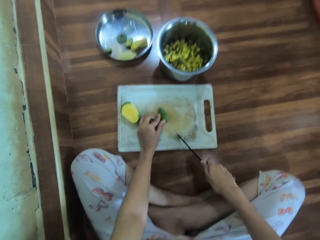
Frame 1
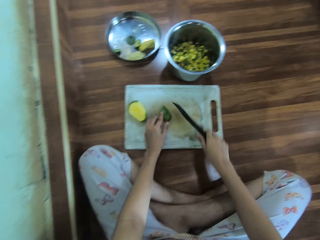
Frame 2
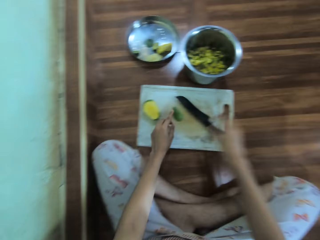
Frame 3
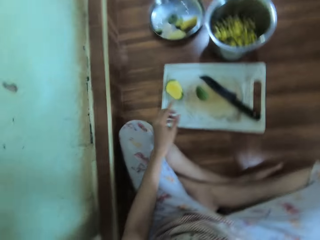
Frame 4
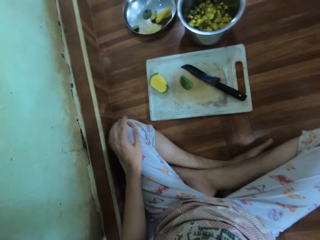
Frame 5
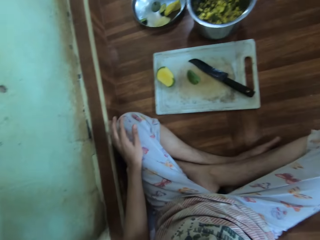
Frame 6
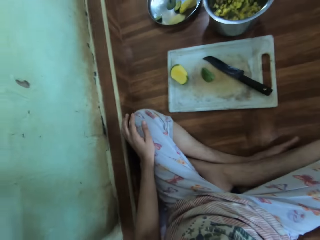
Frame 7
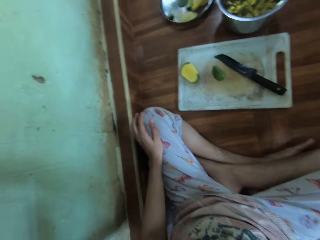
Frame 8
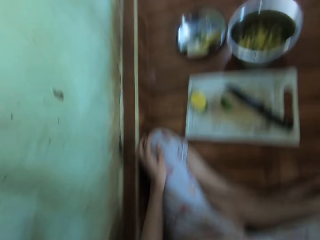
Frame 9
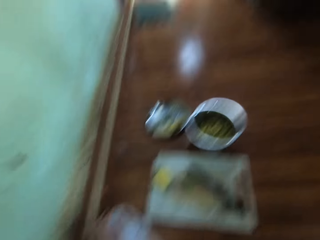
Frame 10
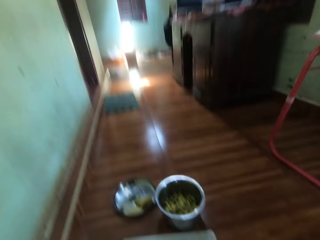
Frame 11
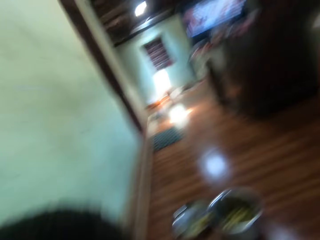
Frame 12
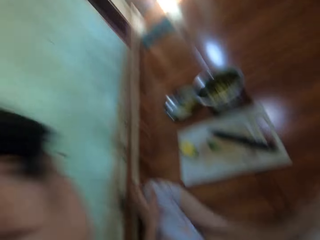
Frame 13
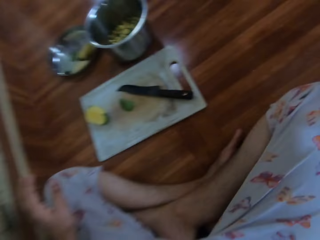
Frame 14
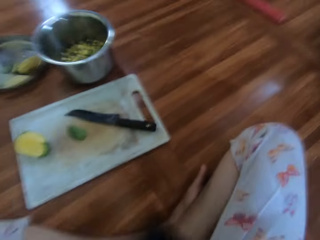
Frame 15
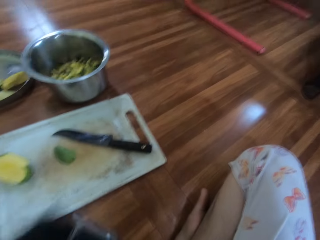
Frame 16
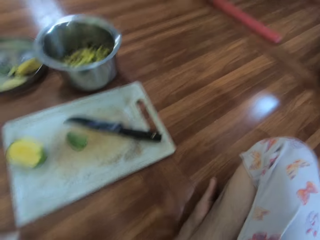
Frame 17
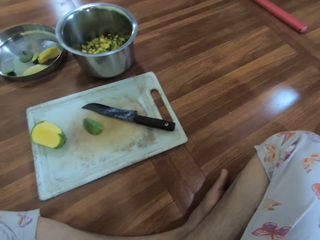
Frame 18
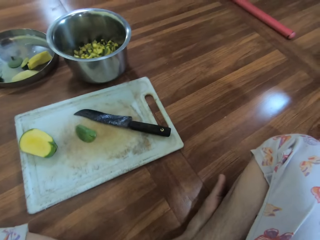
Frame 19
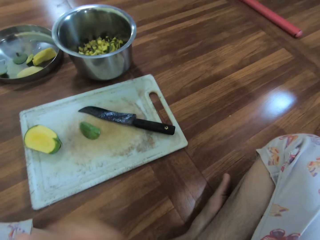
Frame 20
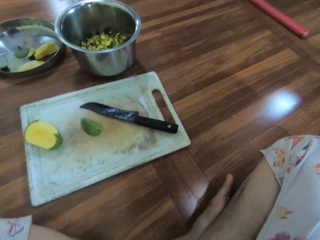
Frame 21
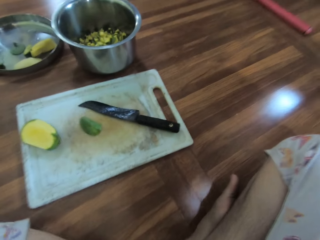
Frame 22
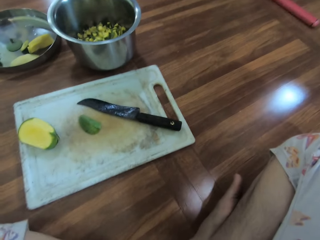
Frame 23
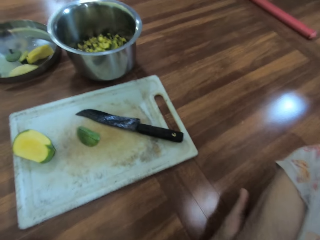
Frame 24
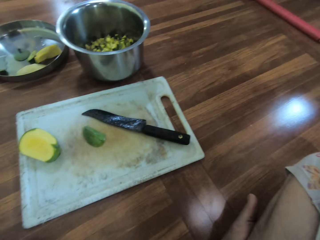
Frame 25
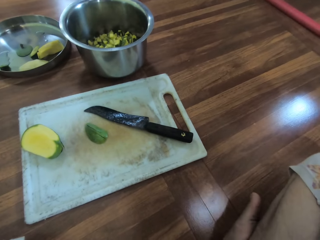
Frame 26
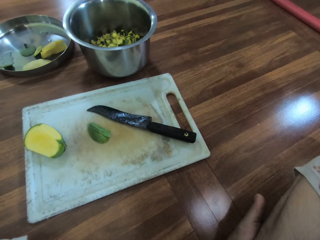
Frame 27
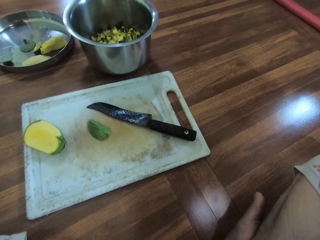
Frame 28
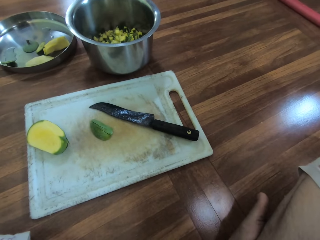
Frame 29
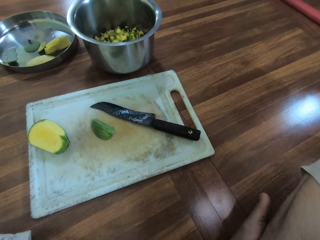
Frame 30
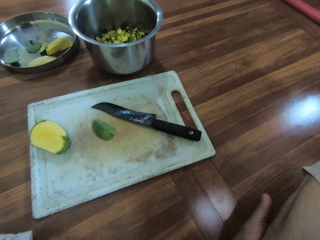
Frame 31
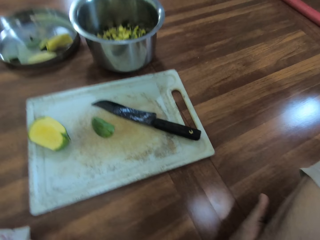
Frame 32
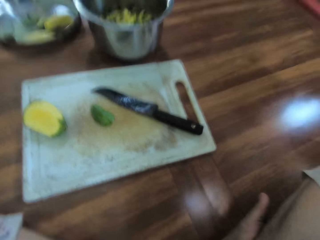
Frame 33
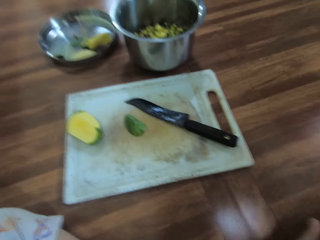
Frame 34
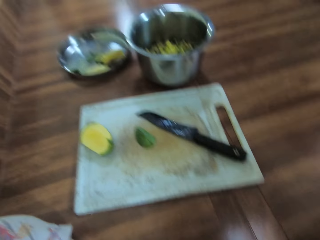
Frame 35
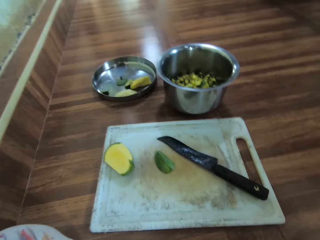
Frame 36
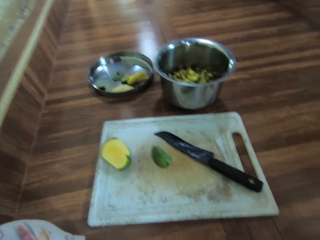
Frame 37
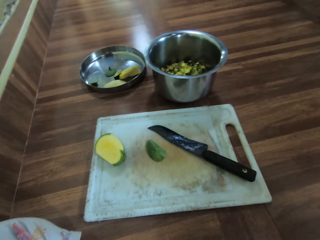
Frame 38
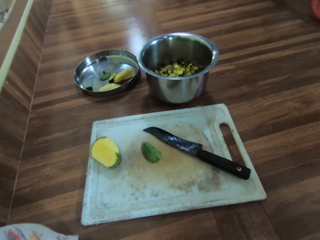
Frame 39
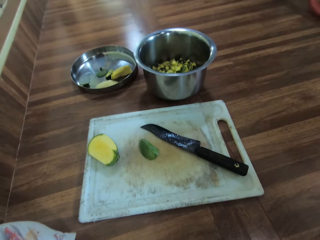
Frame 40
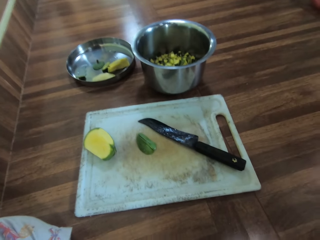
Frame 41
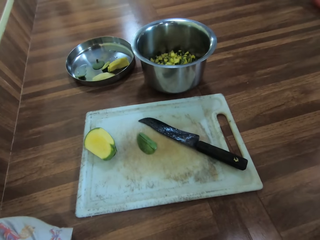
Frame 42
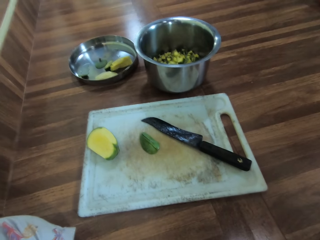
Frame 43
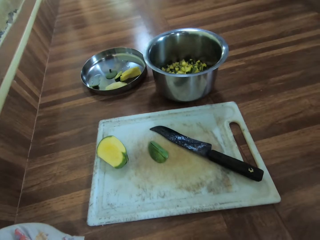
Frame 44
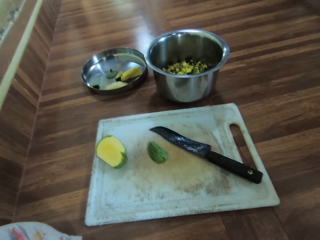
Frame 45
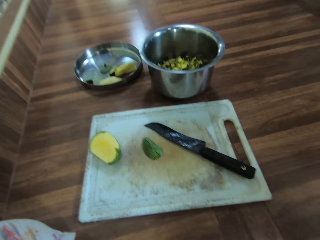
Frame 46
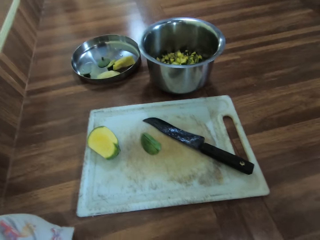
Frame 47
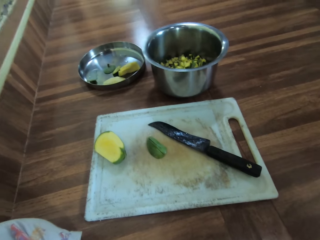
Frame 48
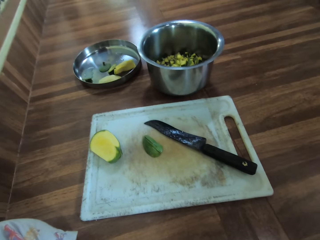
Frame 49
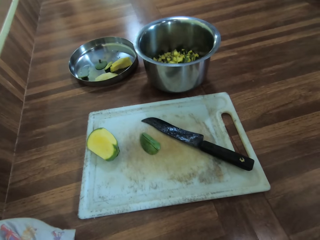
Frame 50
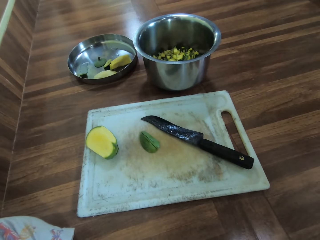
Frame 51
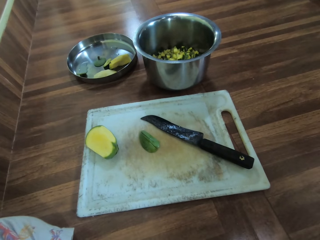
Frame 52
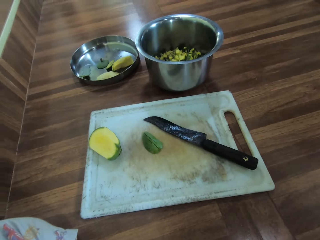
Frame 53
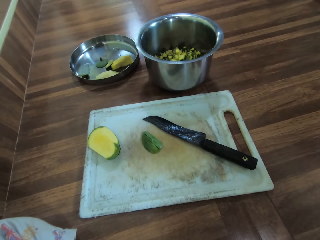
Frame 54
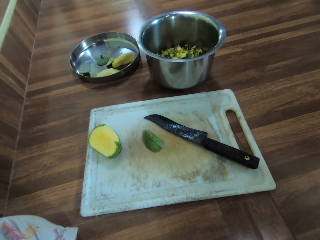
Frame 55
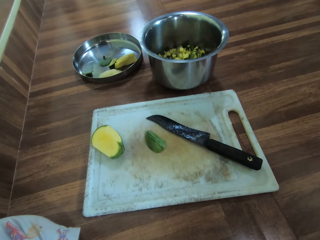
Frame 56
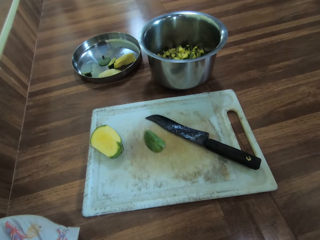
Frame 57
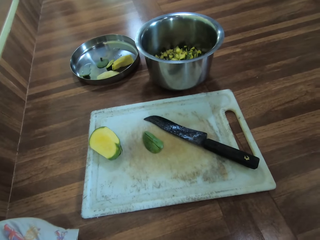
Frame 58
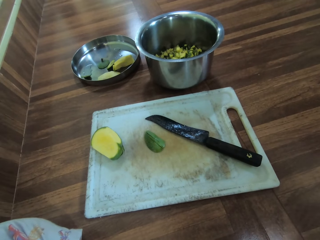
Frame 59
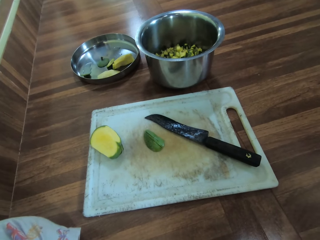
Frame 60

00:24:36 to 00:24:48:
The camera wearer puts the knife down on the chopping board. They adjust a camera. They hold the camera.

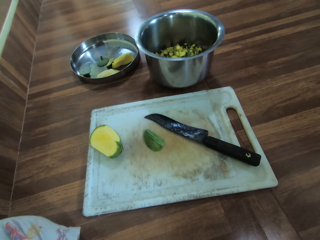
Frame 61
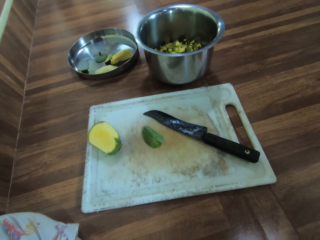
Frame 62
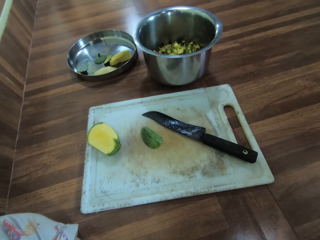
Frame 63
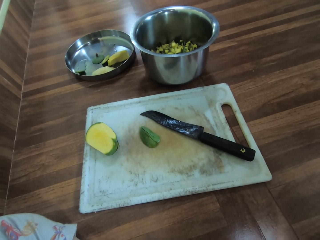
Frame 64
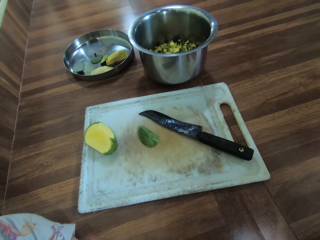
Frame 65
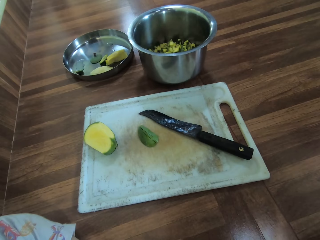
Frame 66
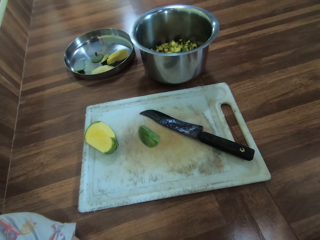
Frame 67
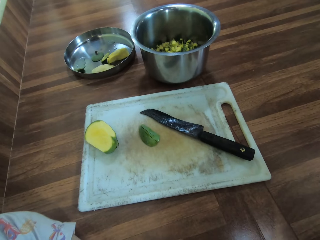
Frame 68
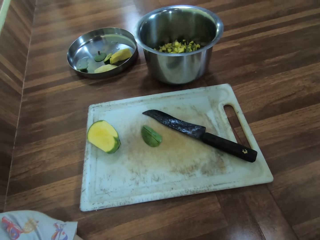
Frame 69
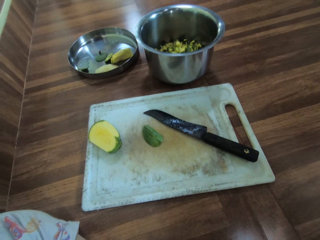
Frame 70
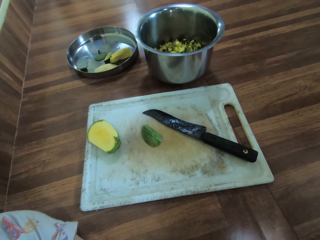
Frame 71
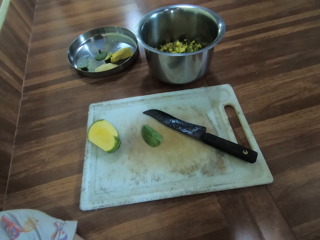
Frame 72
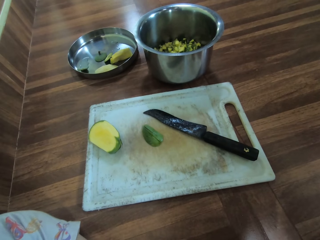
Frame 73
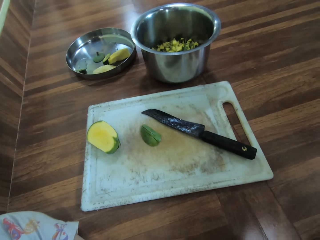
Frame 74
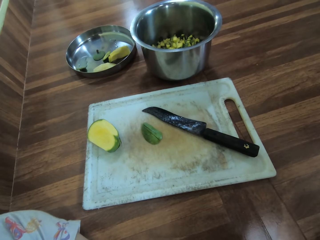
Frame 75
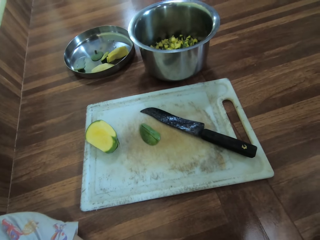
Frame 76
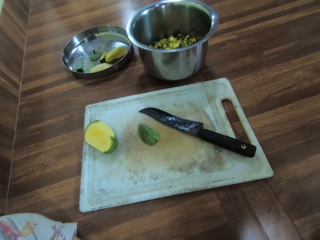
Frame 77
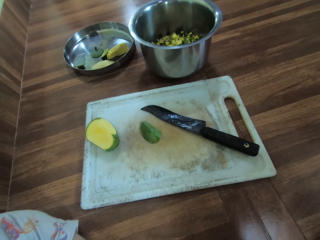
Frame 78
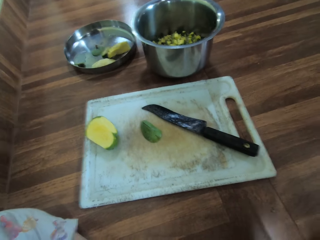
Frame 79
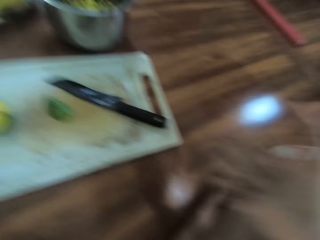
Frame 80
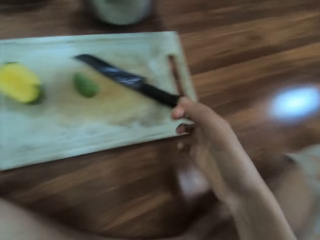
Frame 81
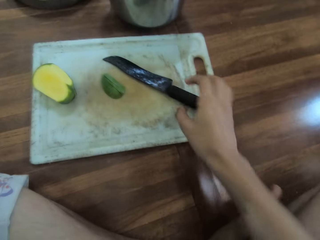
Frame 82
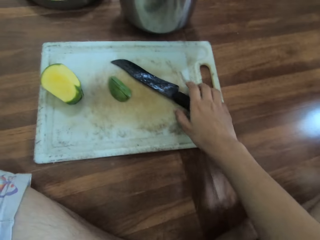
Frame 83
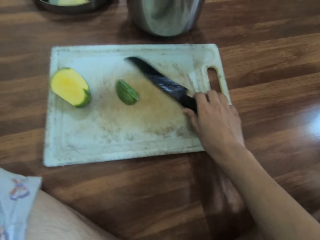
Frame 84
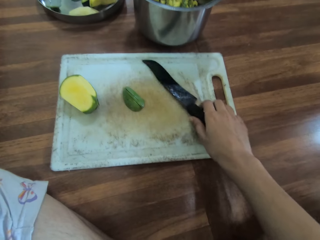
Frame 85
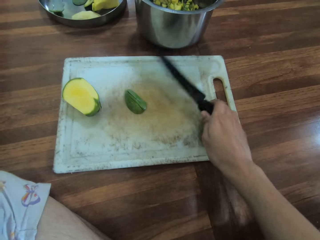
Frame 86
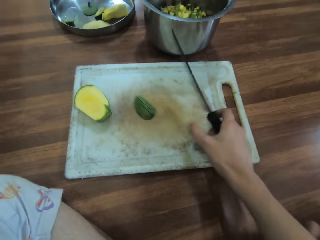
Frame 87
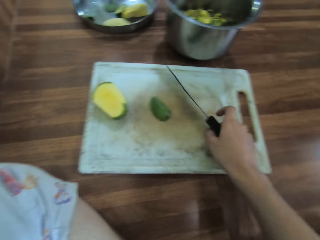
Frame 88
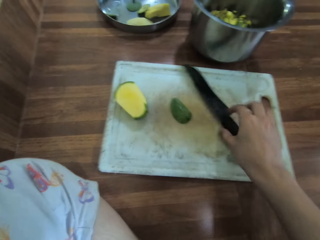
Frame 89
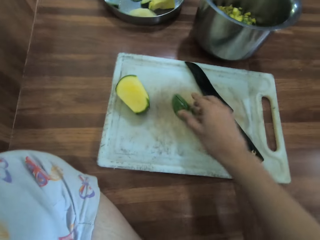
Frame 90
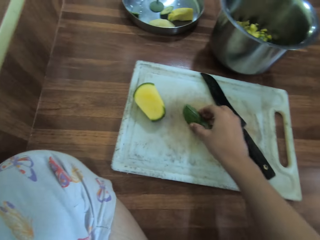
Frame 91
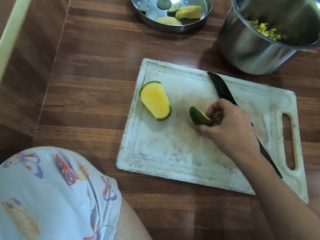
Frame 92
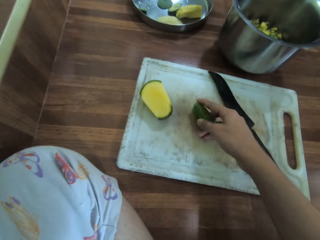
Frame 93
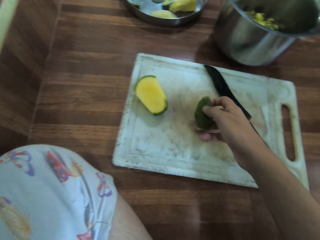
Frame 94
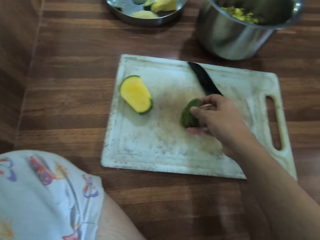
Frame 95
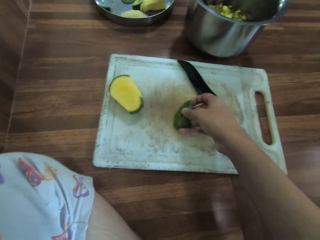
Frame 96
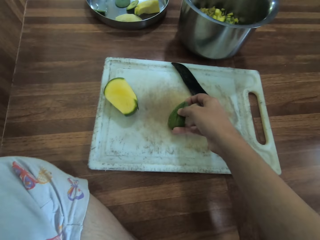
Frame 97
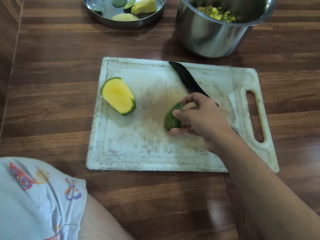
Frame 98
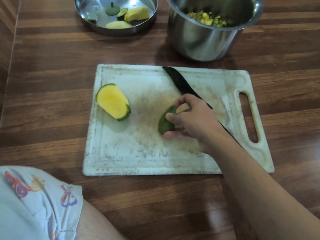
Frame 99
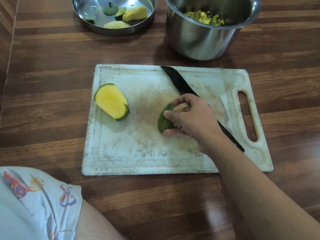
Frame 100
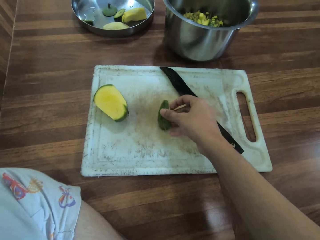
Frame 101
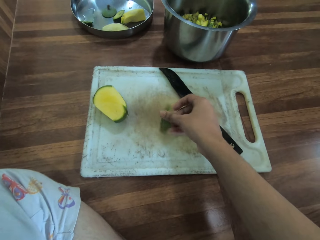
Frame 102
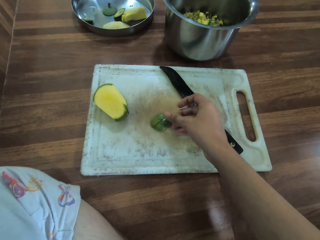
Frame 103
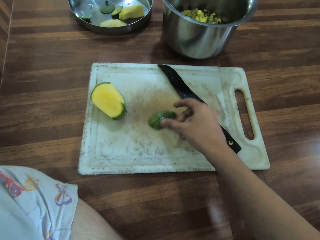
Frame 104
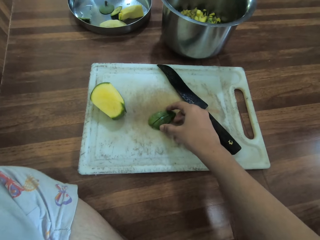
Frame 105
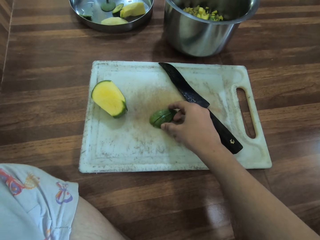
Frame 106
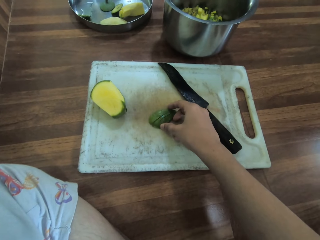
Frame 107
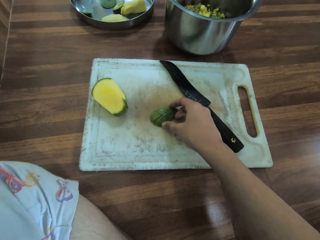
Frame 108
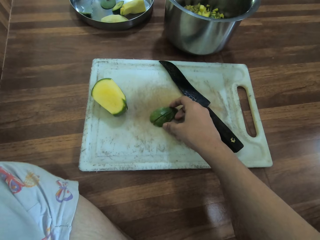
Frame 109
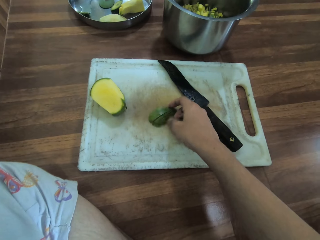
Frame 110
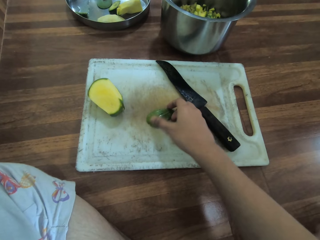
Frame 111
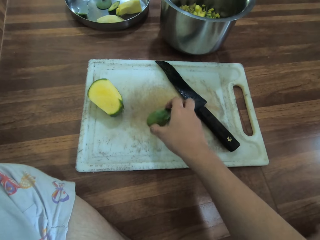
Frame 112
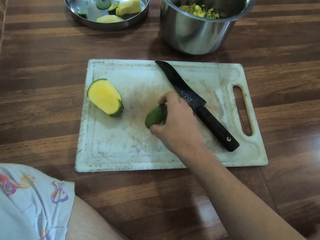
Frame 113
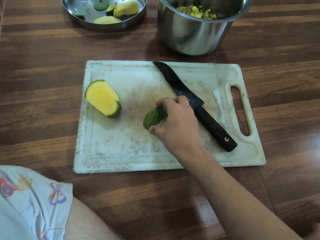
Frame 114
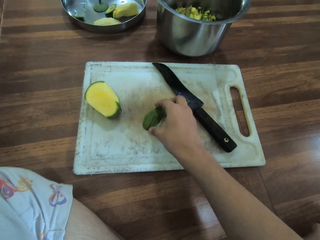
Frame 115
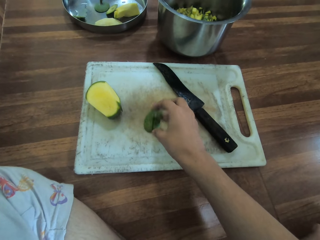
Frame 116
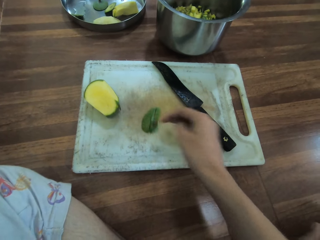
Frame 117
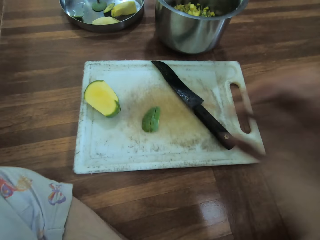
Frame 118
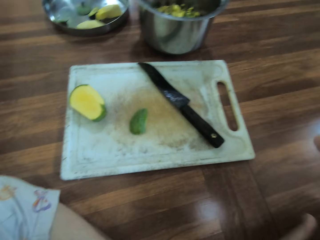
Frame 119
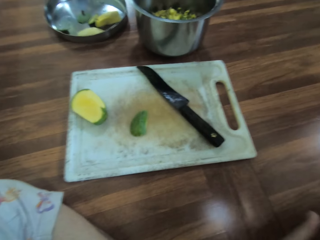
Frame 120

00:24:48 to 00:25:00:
The camera wearer picks up a knife with the right hand. They hold the knife with the right hand. They drop the knife on the chopping board. They touch a mango on the chopping board. They hold the mango with the right hand. They lift the right hand.
